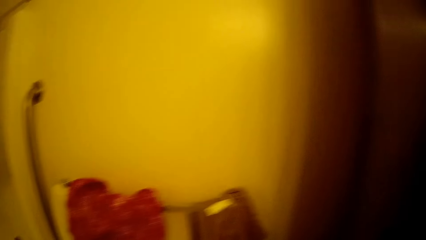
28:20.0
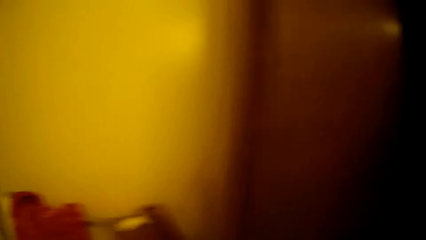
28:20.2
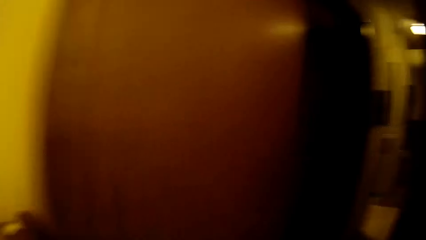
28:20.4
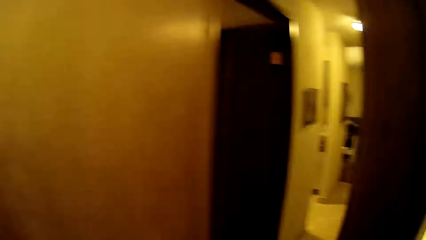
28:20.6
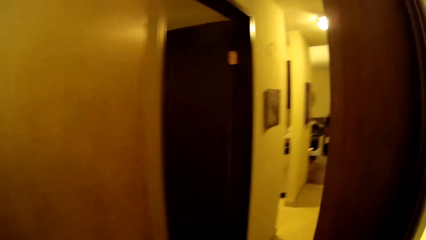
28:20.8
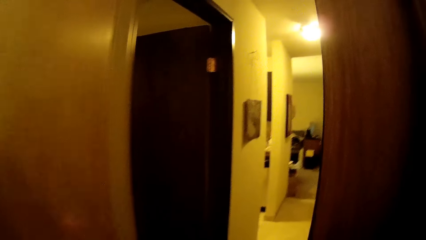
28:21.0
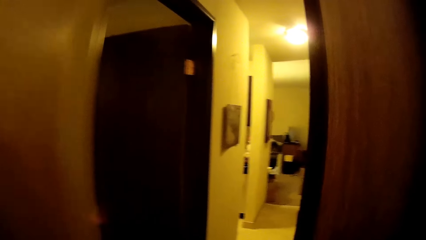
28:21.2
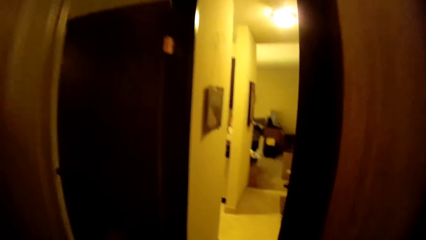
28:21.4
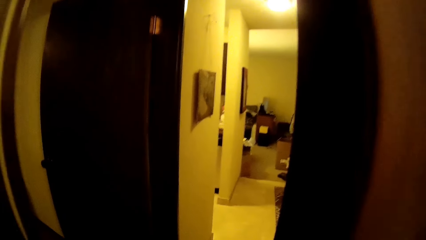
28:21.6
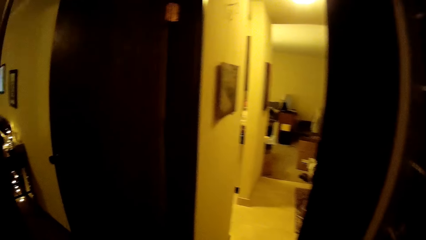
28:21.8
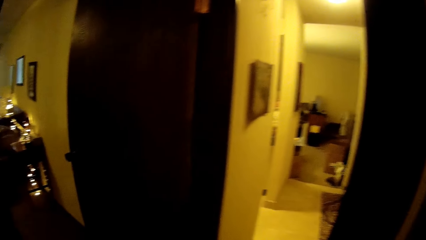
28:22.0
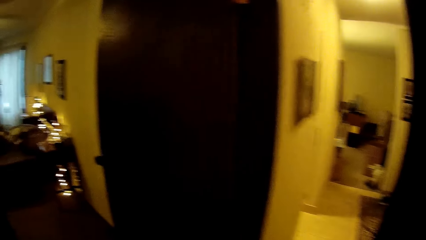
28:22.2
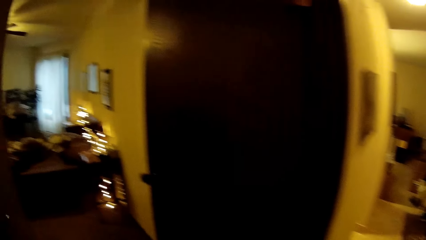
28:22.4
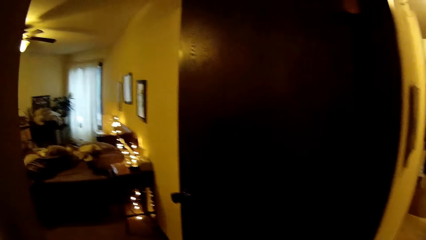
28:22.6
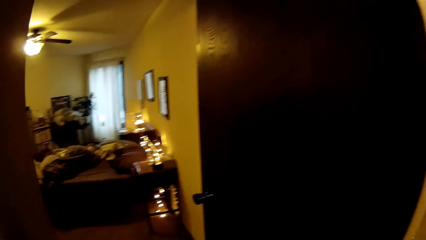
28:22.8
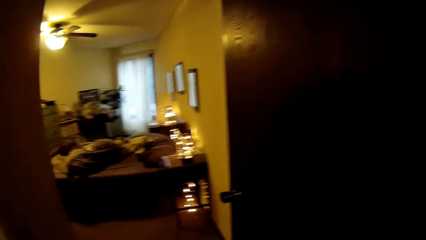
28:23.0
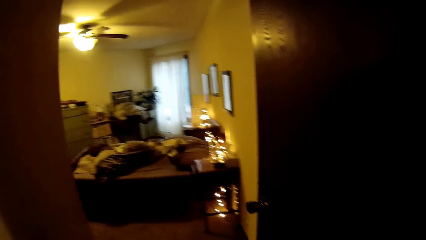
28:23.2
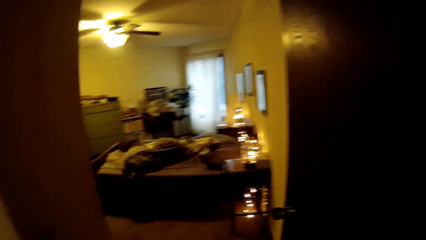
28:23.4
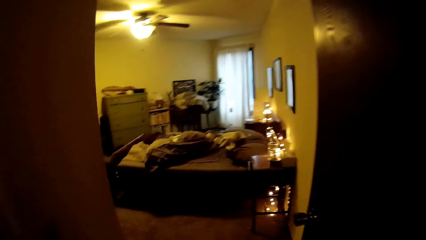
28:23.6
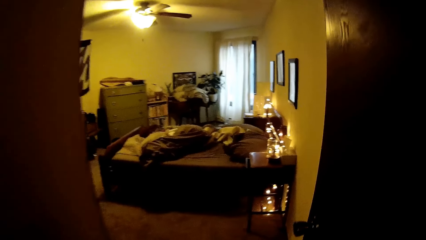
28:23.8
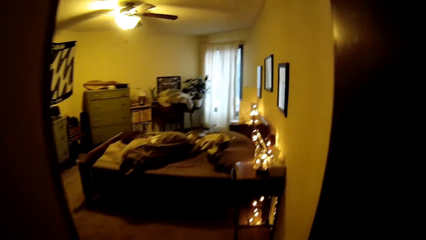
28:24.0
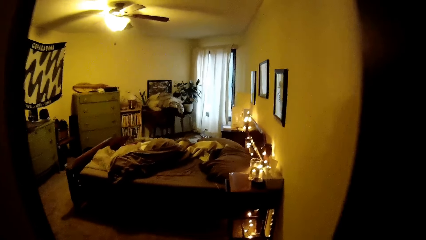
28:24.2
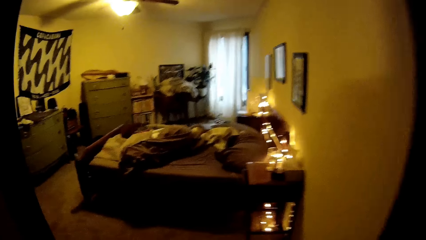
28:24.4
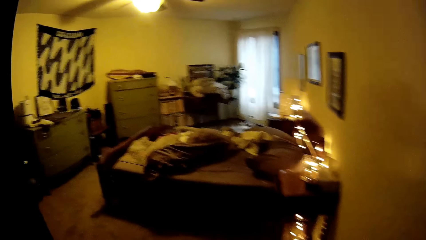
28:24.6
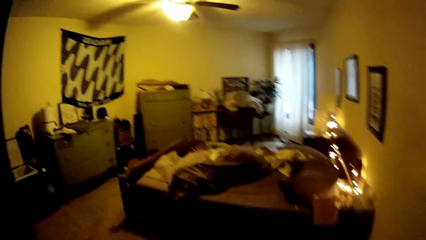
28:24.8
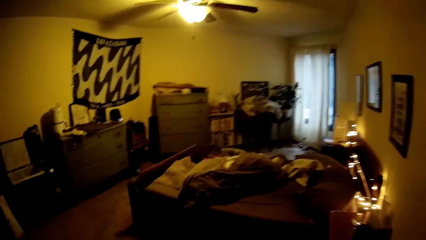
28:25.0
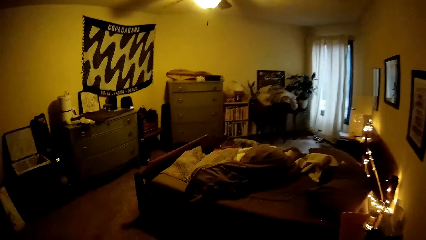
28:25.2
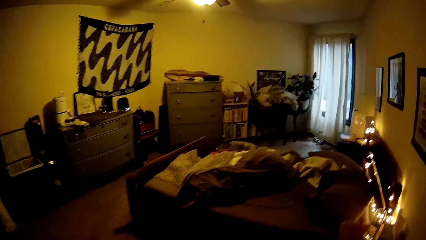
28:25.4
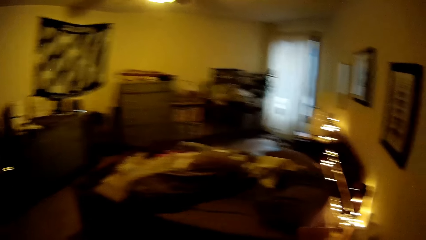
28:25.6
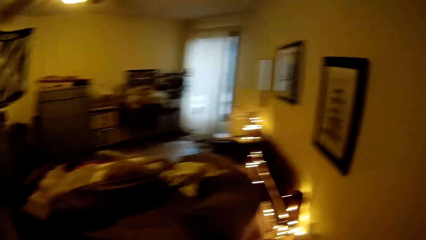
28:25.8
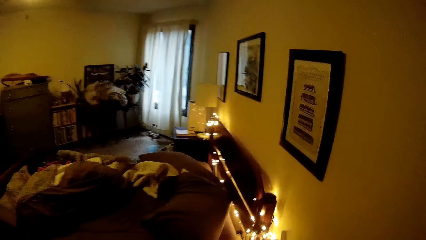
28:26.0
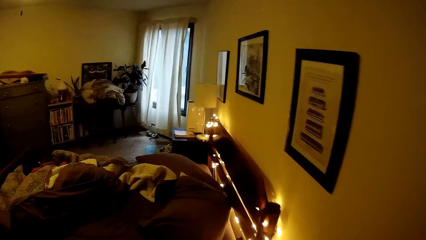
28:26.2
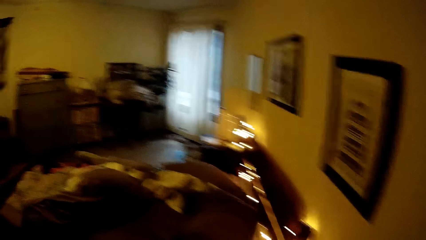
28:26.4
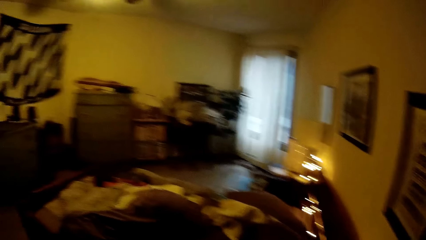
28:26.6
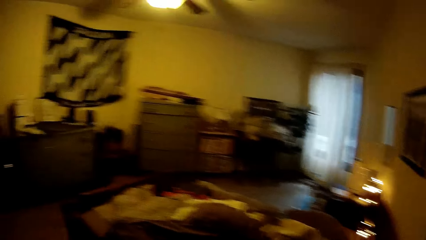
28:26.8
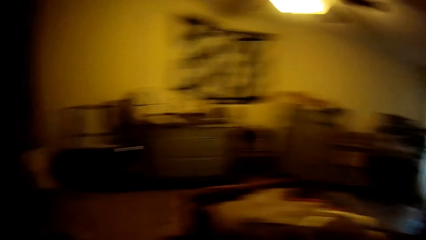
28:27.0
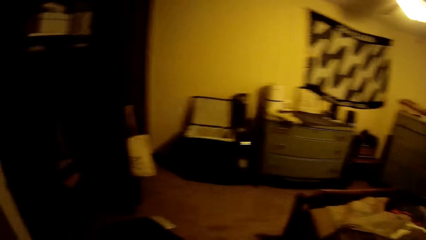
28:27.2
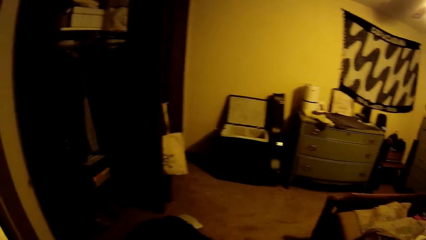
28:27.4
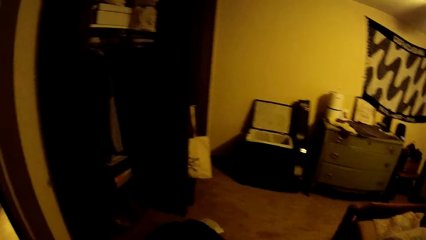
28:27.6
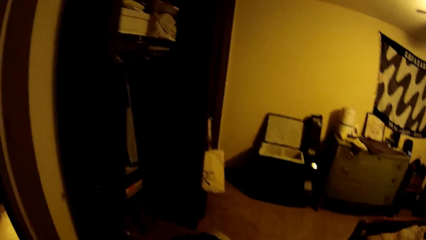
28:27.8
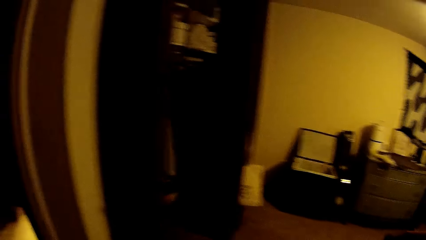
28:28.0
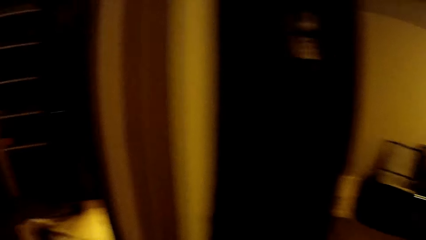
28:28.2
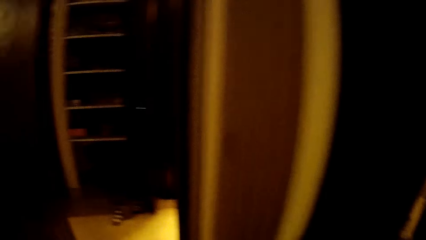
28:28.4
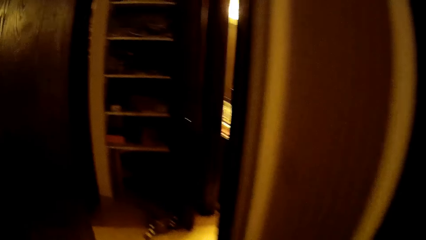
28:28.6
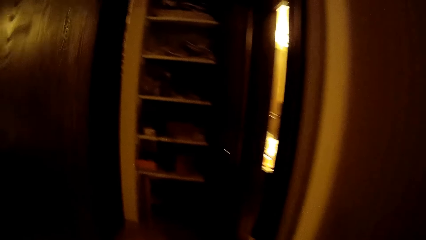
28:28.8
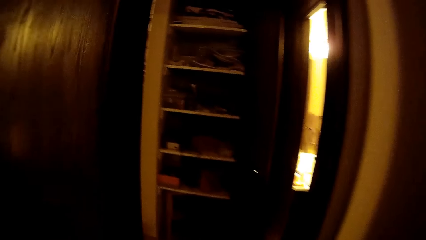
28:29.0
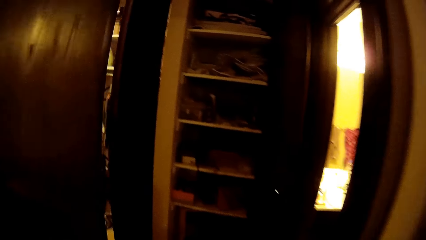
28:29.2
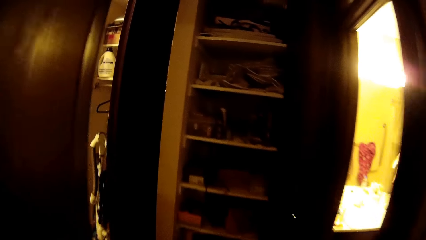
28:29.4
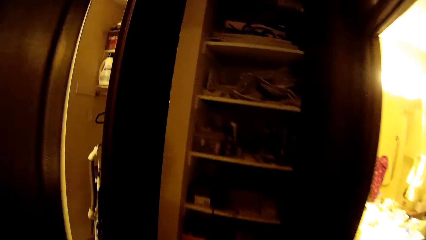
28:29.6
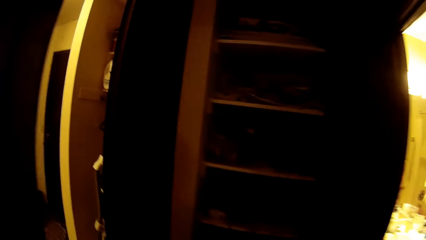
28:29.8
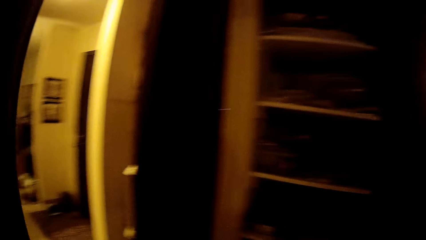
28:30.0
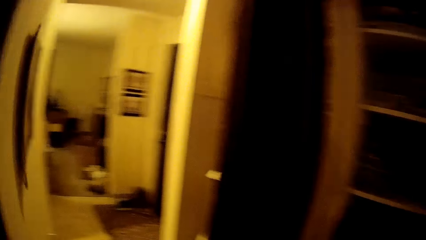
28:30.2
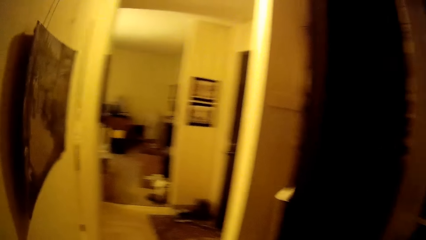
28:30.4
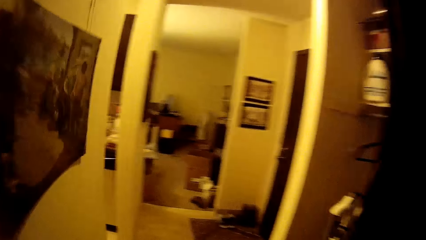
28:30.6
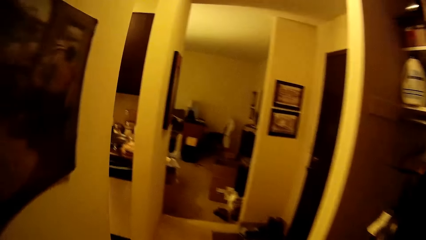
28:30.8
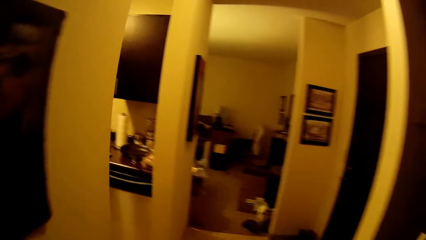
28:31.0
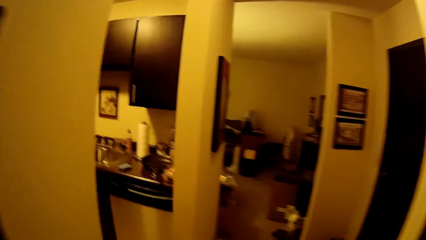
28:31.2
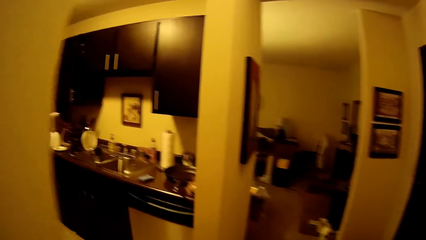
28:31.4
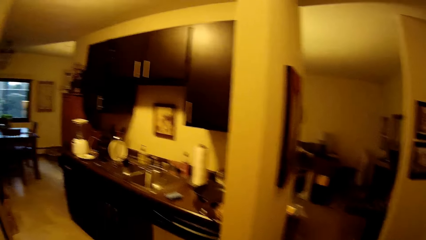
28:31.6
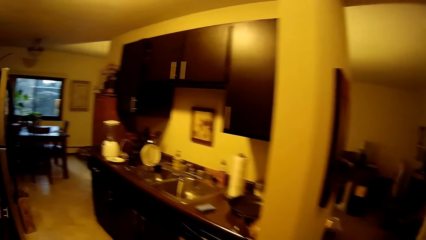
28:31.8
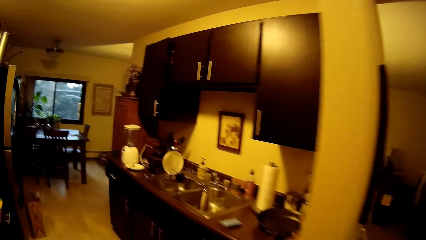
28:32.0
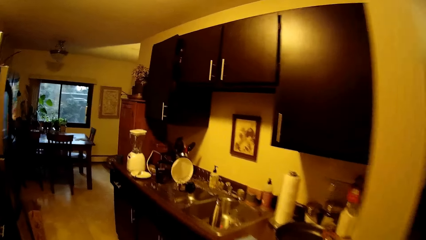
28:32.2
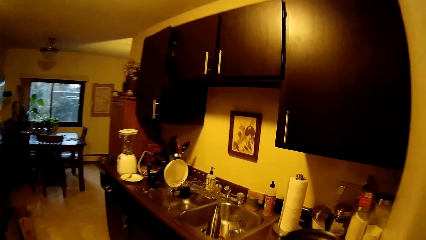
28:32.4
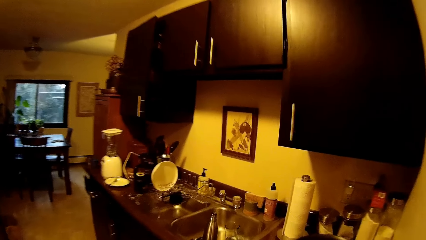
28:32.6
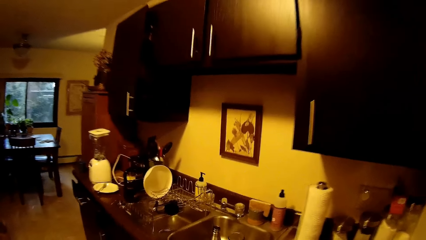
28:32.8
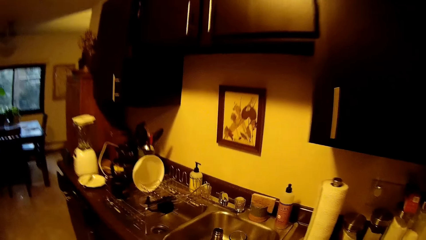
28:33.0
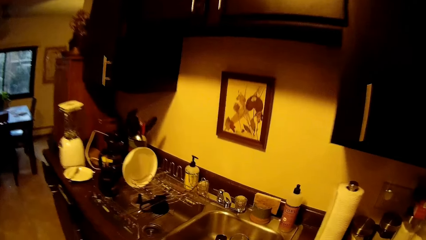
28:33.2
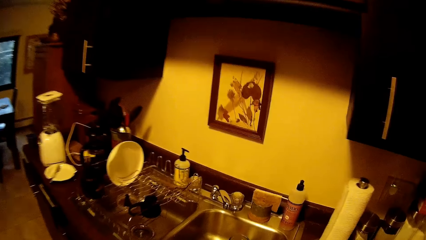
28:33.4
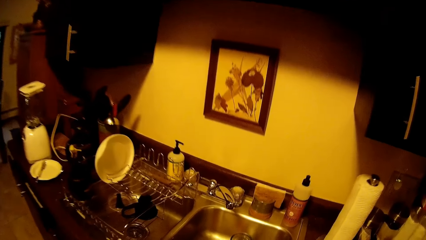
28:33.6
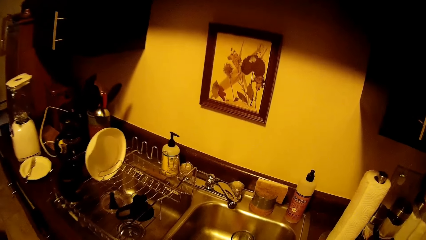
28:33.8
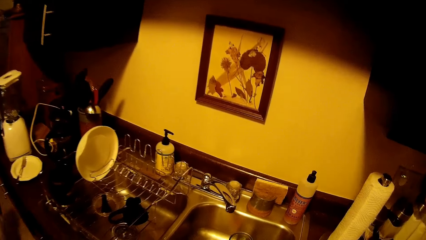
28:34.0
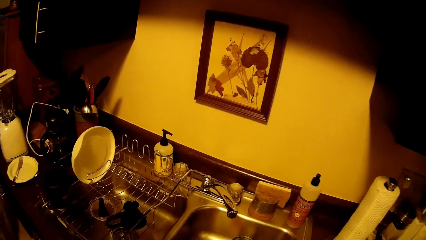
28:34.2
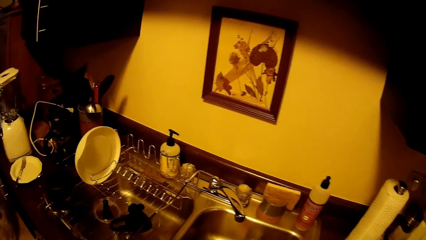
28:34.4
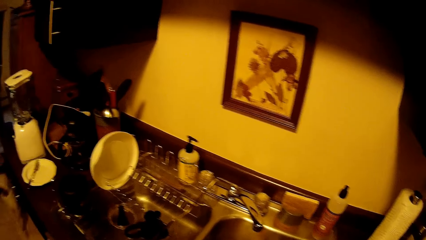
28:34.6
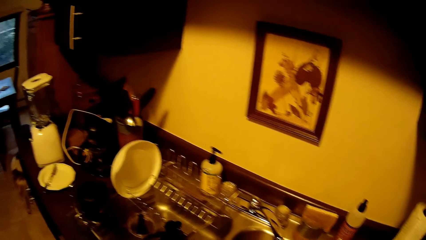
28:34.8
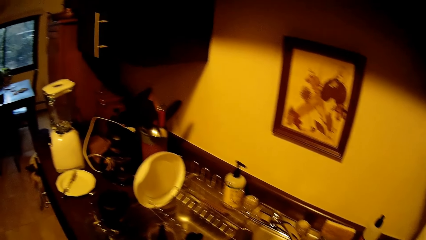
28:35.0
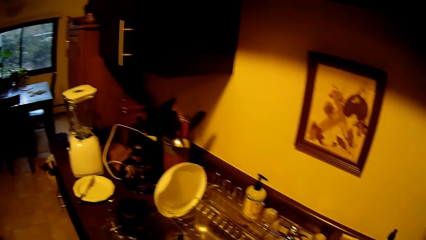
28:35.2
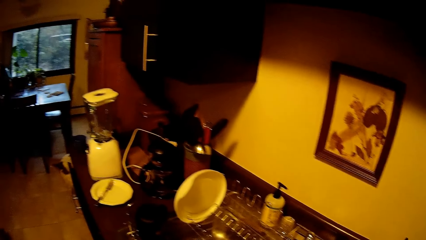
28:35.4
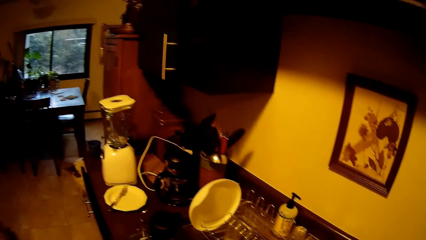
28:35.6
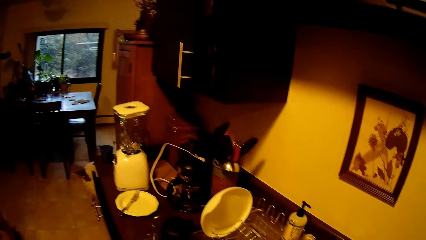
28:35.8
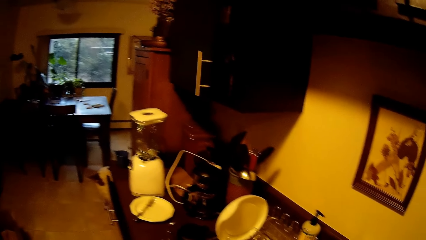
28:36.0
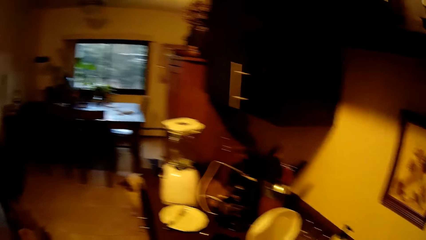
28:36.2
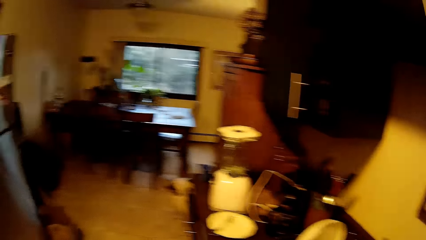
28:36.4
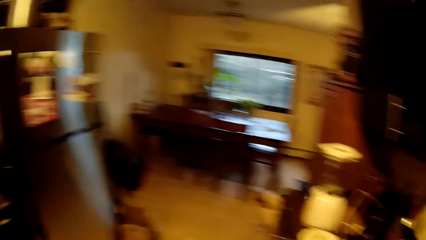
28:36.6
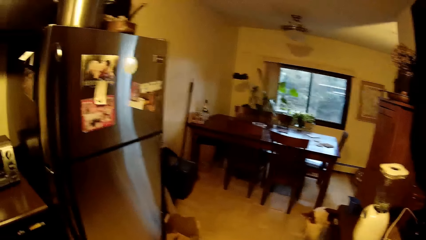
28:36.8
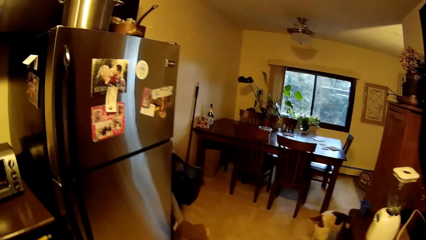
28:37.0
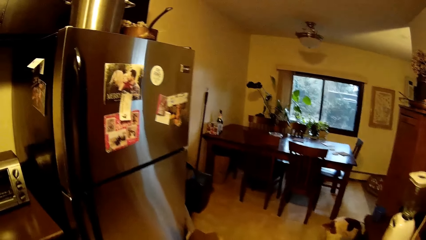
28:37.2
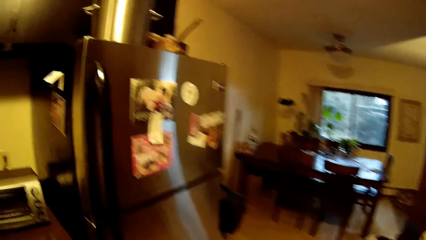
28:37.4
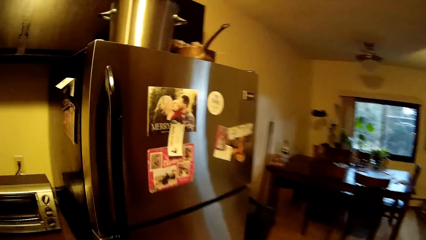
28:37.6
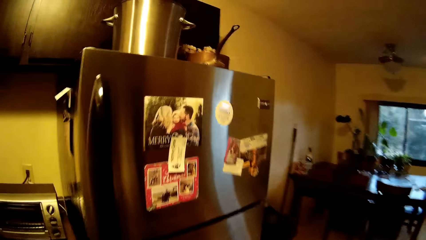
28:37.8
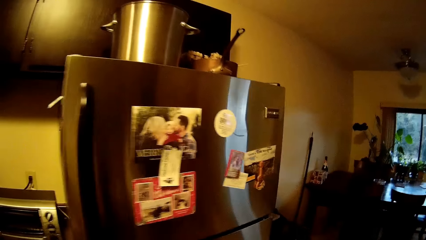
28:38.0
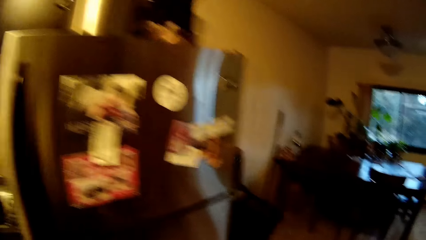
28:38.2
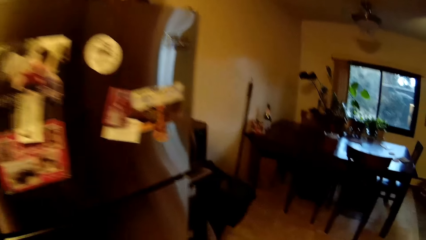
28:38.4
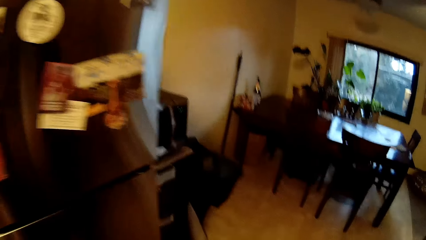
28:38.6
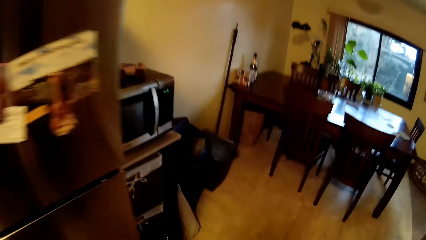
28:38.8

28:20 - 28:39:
The camera wearer moves towards a bedroom. They enter into the bedroom. They move from the bedroom into a kitchen.
